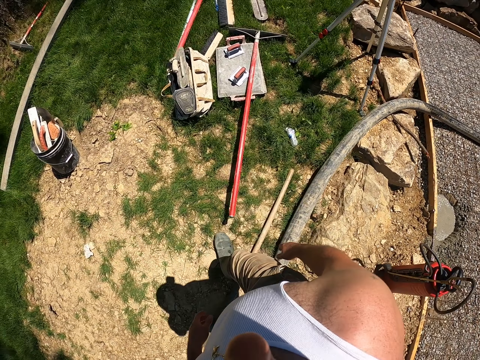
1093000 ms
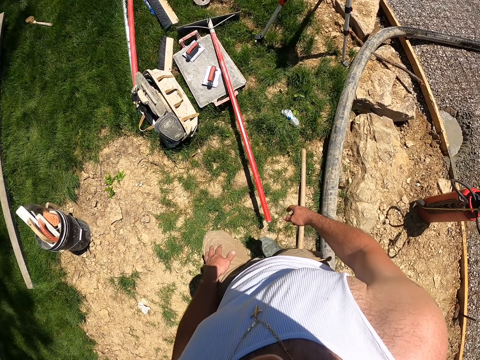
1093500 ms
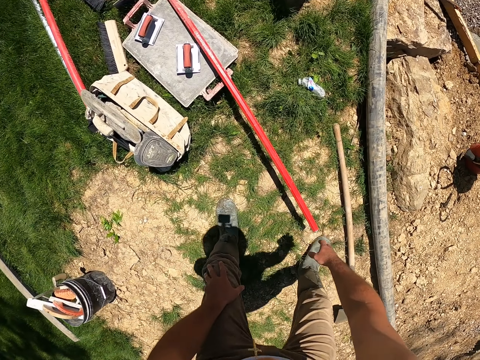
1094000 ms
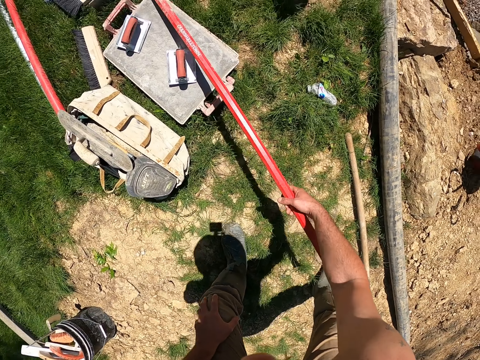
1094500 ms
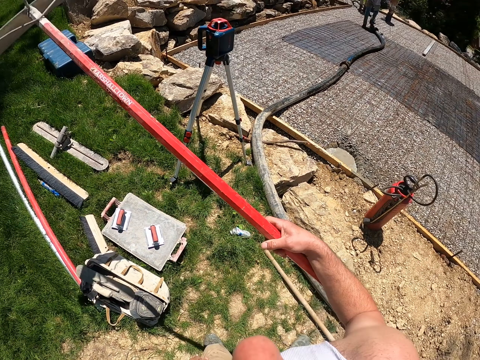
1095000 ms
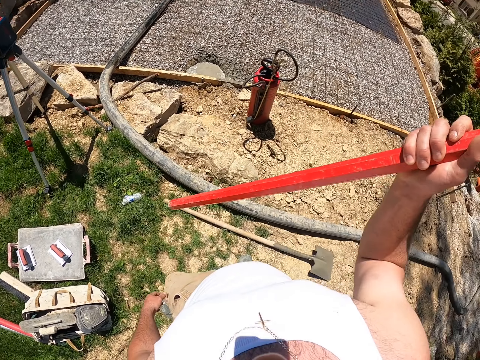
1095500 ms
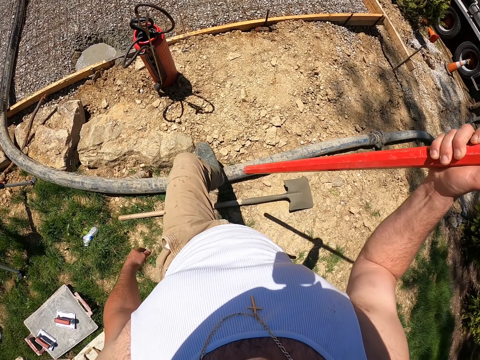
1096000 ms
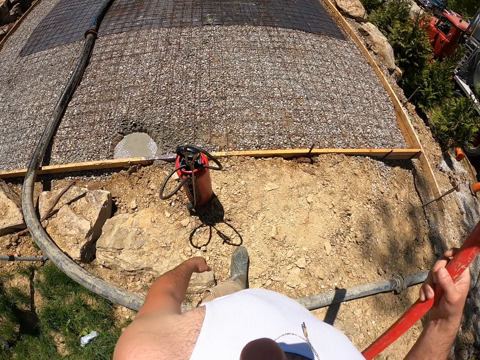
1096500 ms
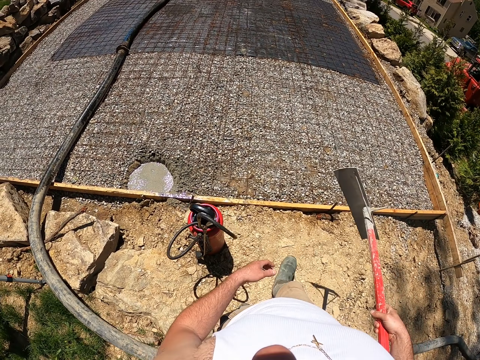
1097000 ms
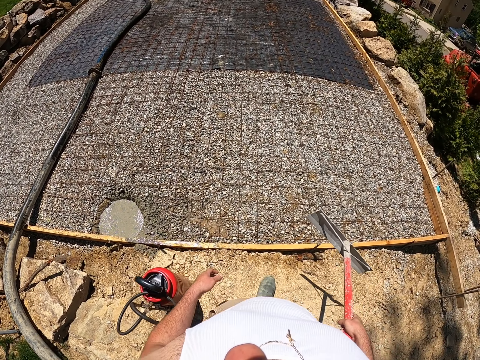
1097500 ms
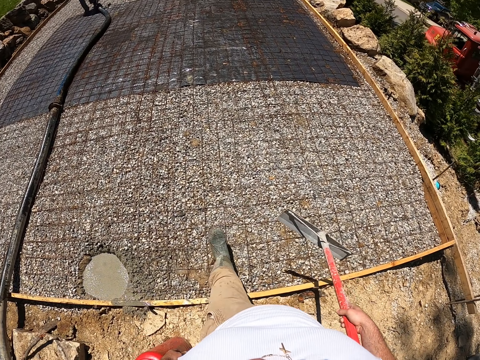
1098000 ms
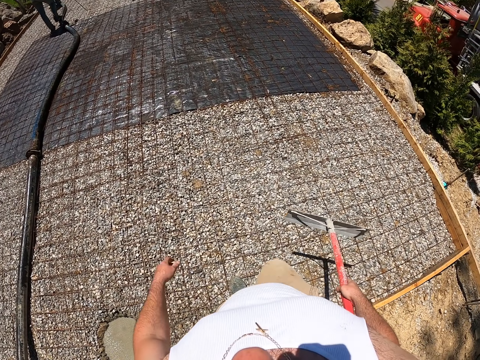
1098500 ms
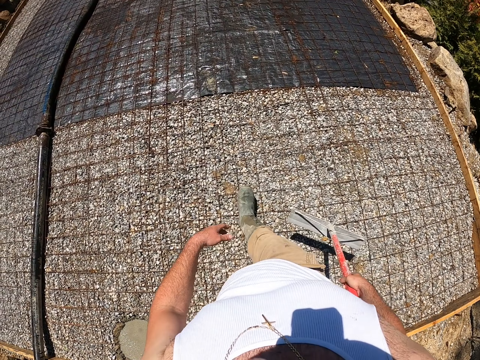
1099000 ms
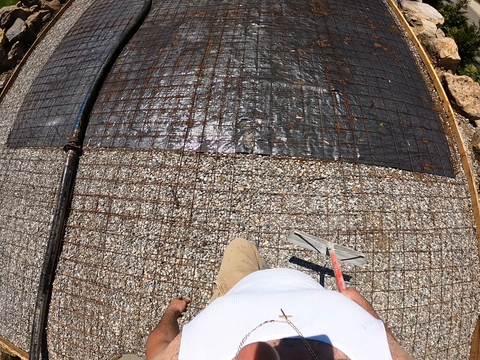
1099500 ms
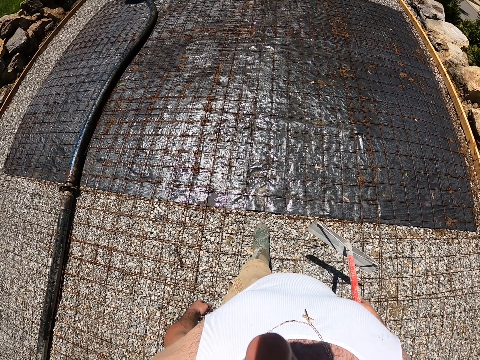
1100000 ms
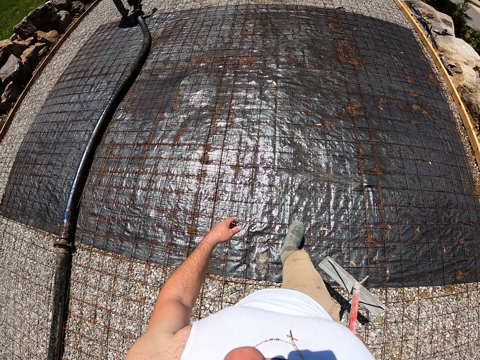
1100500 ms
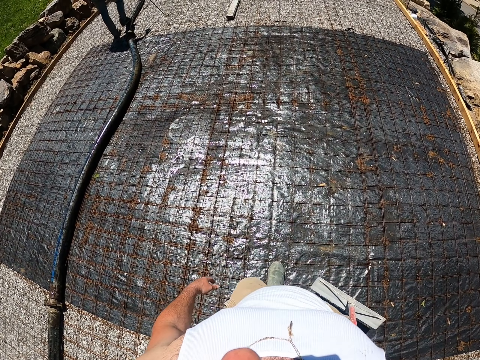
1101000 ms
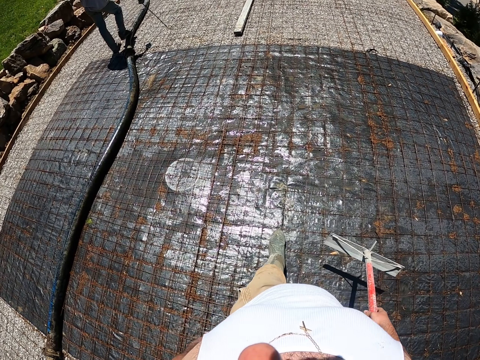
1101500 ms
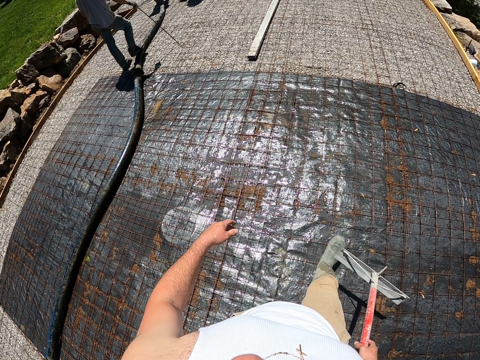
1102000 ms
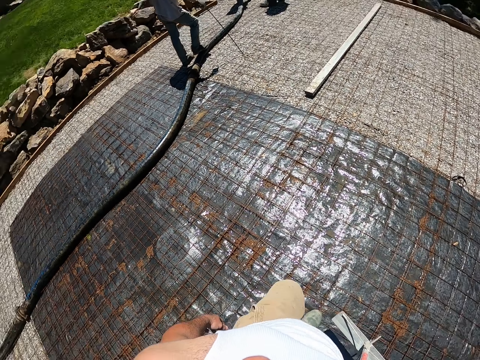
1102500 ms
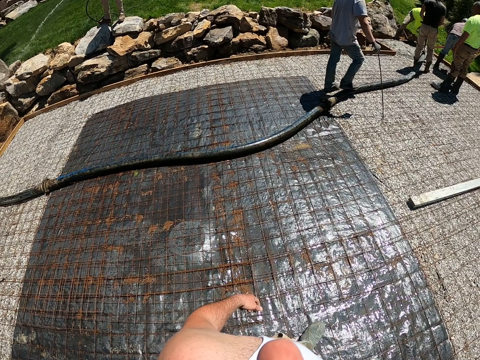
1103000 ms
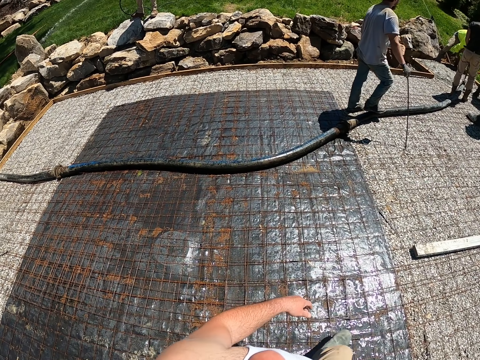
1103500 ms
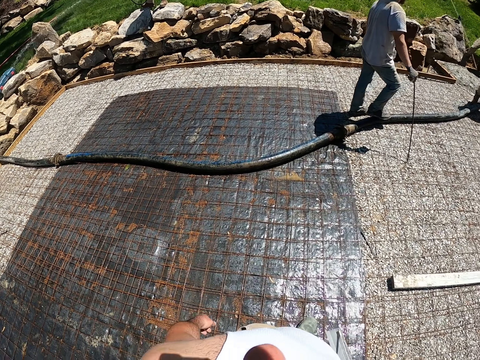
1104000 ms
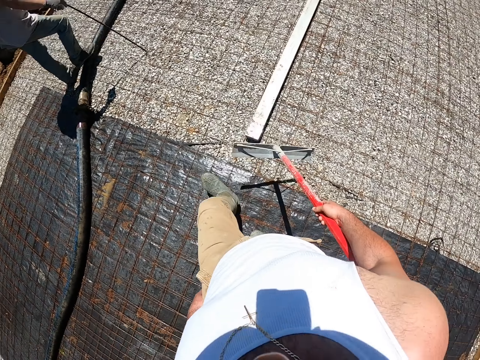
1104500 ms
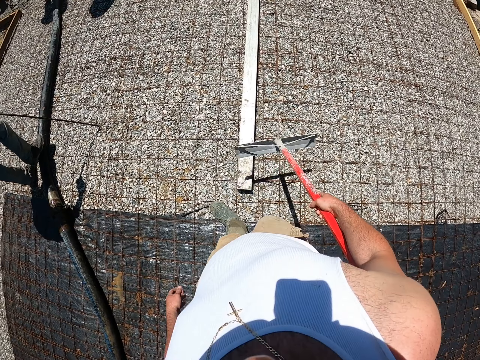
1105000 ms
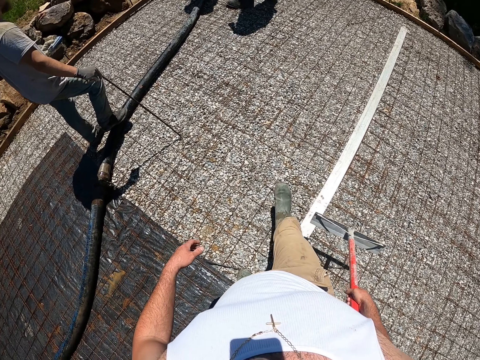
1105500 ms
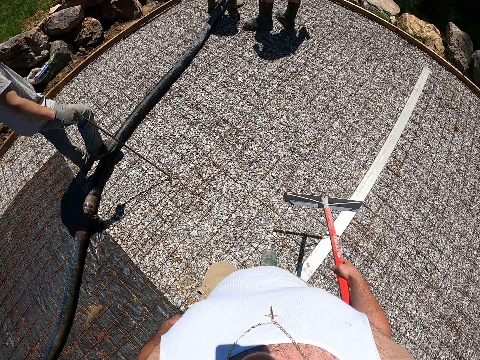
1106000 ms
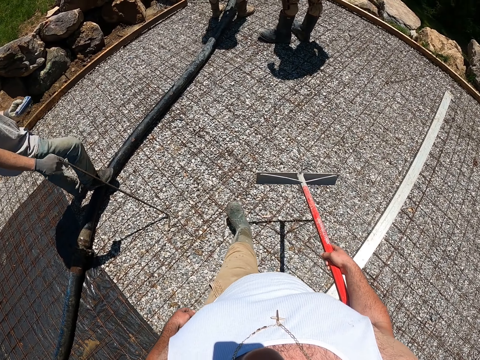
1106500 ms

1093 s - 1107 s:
The camera wearer picks up a tool. He walks to the pavement with the hand float in his hand. He walks on the construction site. He looks around.

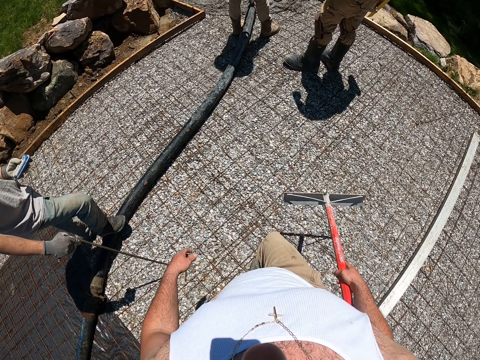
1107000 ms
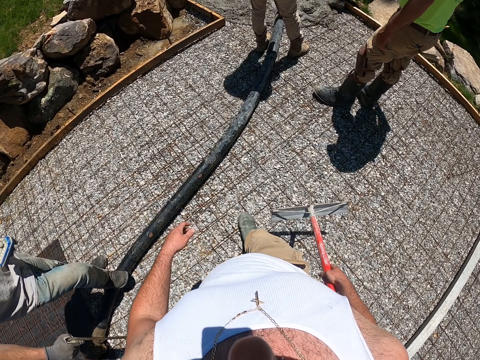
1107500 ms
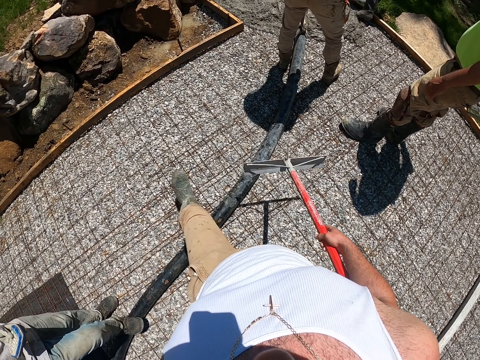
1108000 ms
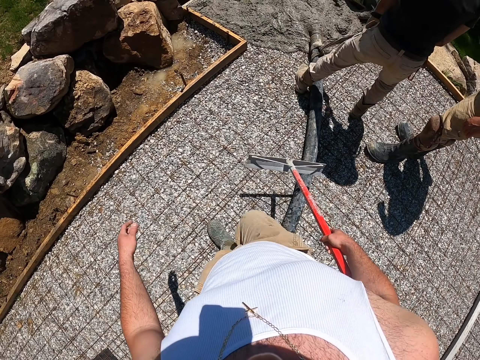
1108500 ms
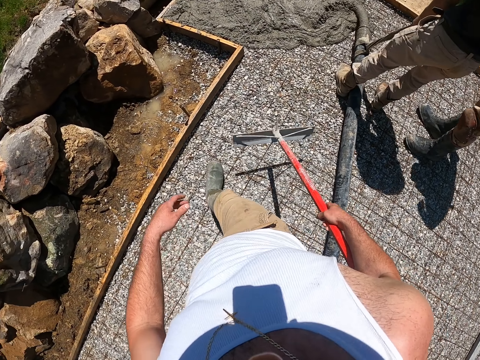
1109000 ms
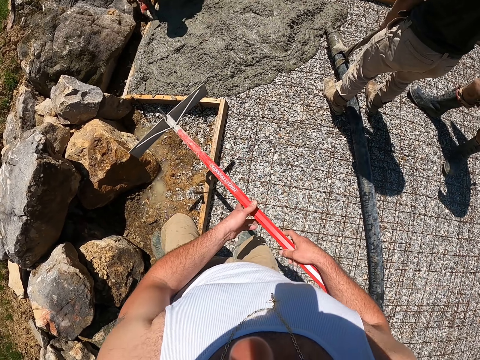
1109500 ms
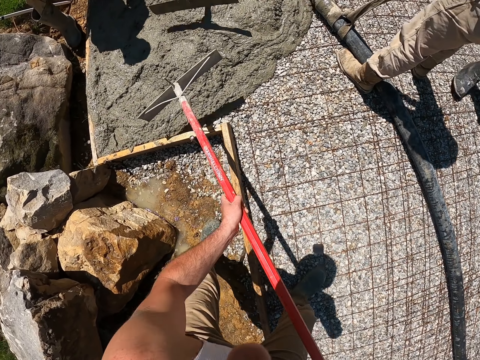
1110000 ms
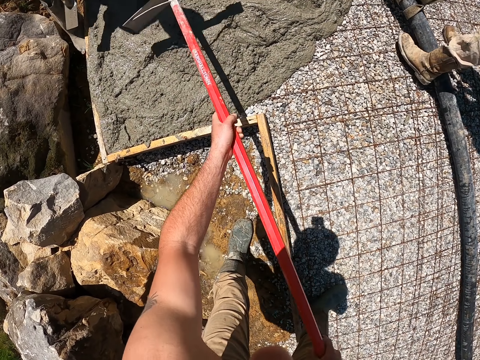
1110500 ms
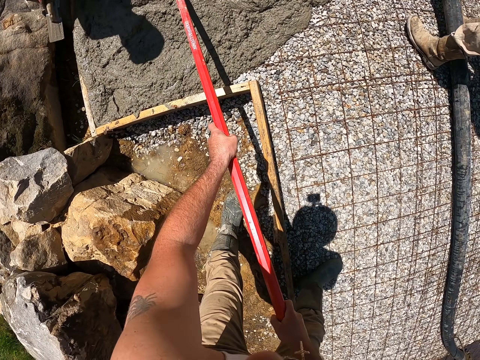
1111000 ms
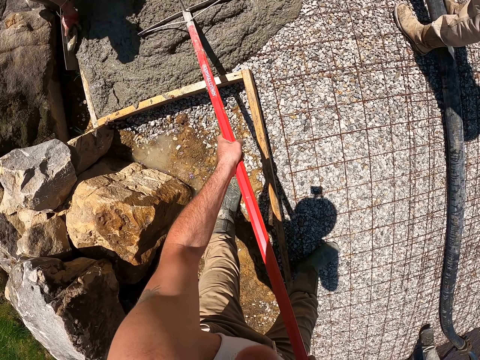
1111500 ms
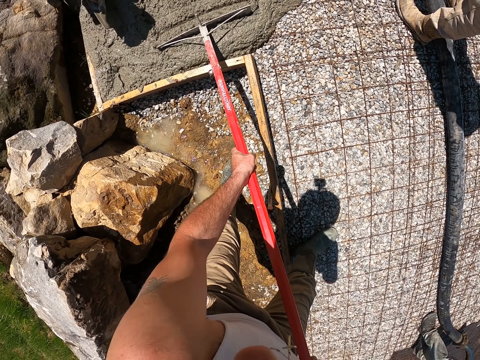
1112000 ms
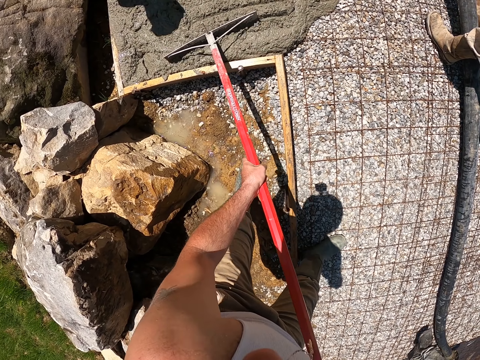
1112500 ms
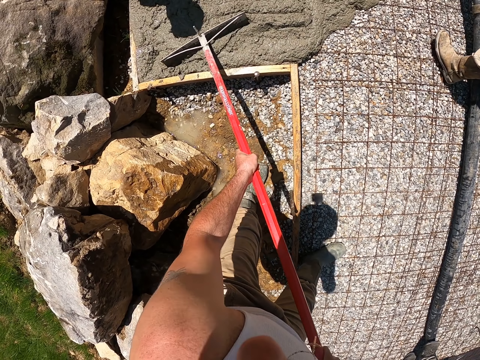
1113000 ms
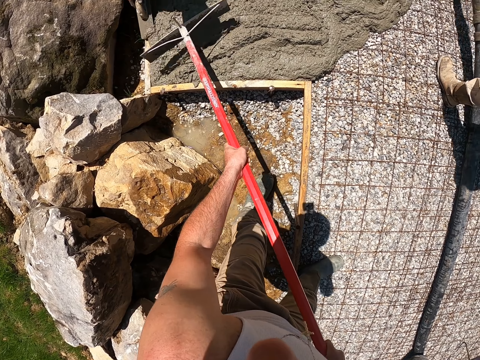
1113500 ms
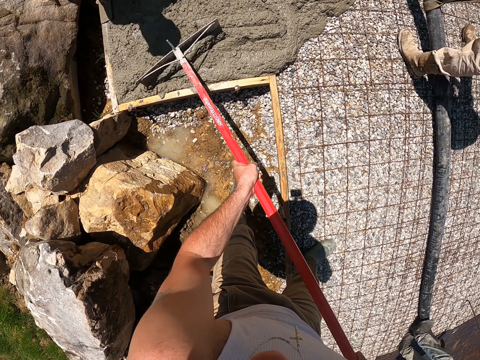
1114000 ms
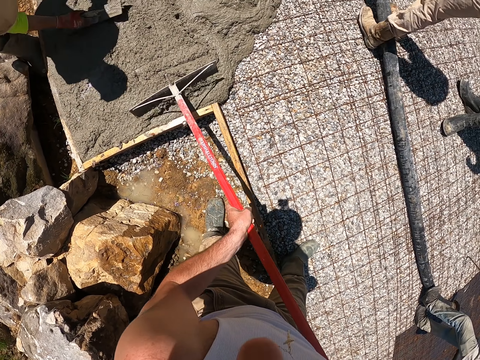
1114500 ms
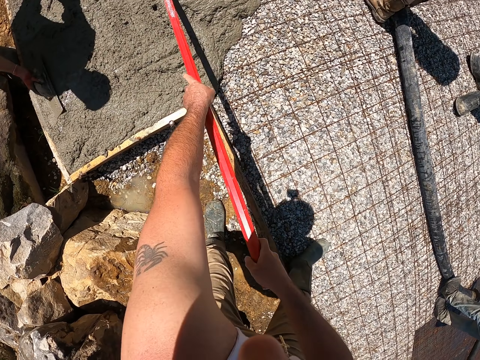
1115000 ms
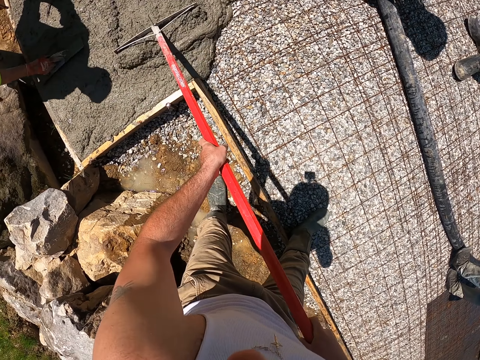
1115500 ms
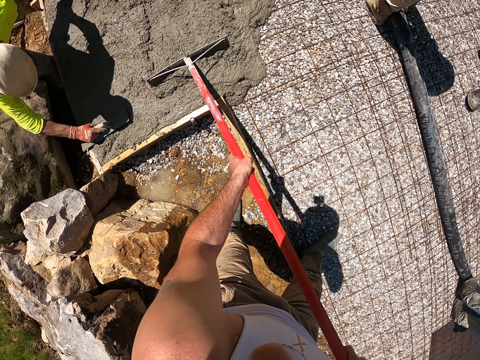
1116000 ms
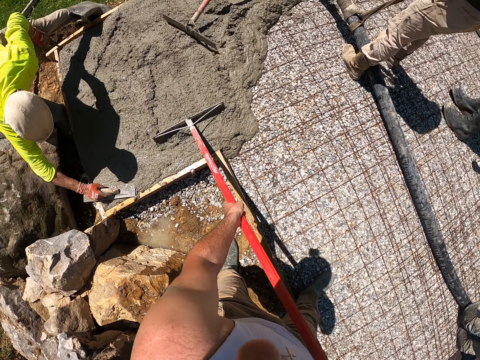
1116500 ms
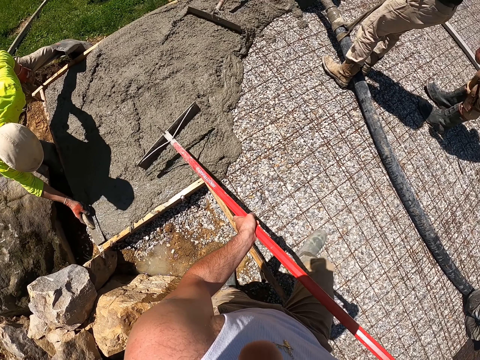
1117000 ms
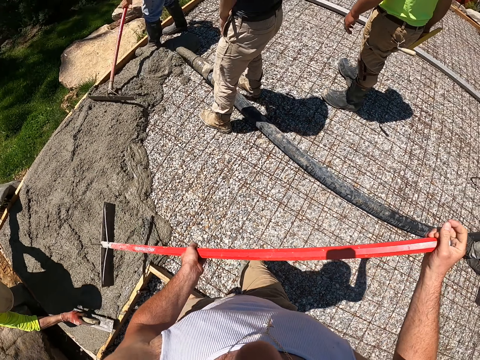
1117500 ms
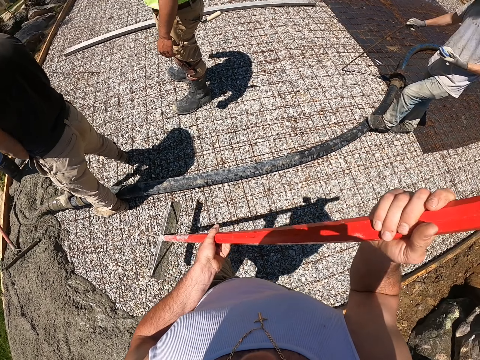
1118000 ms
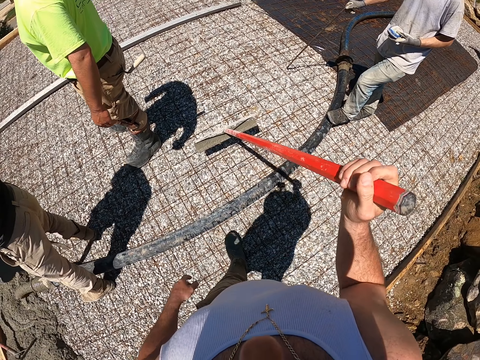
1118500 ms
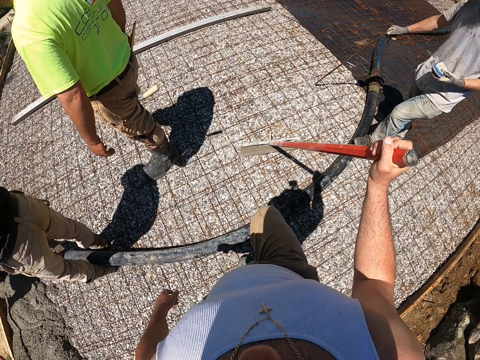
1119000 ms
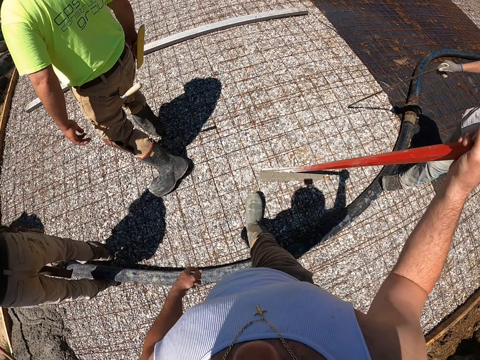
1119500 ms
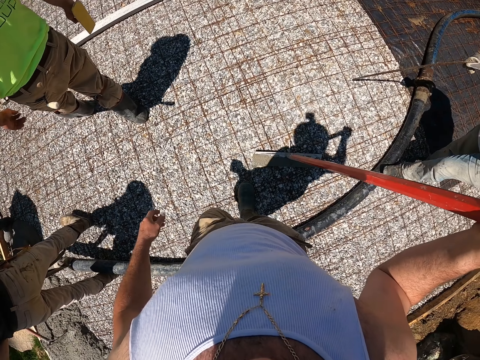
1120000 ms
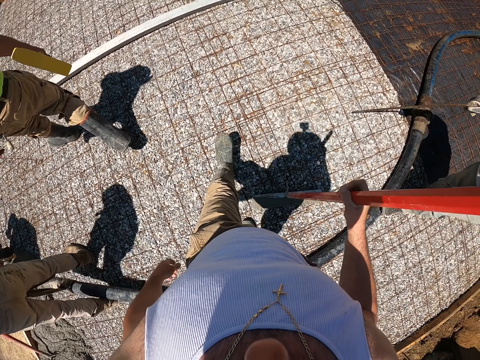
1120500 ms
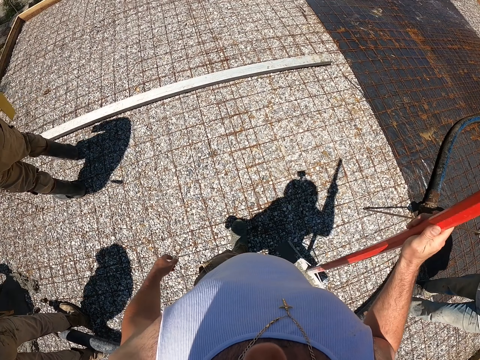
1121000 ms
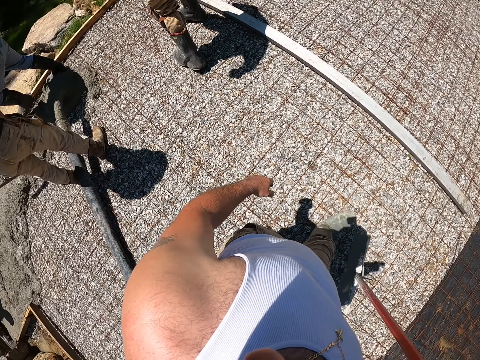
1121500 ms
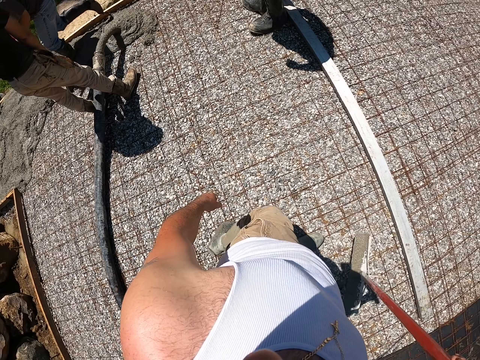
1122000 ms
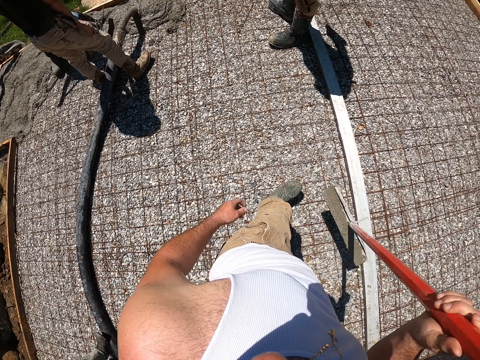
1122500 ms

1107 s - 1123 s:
A man stands on the construction site. Another man stands on the pipe. Another man pours the concrete on the site. The camera wearer tools the surface of the slab with a hand float. They spread the concrete. Another man spreads the concrete. Another man spreads the concrete. The camera wearer walks forward holding the tool. The first man walks forward.
